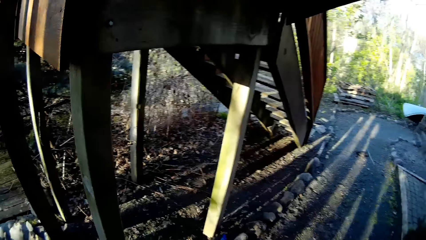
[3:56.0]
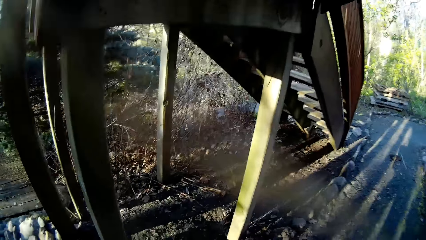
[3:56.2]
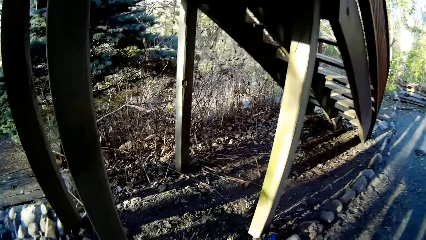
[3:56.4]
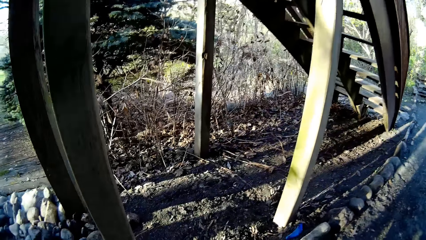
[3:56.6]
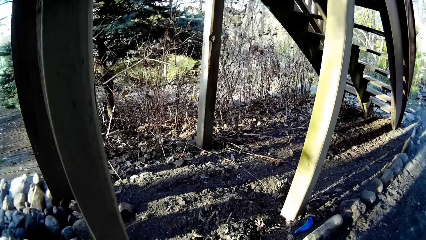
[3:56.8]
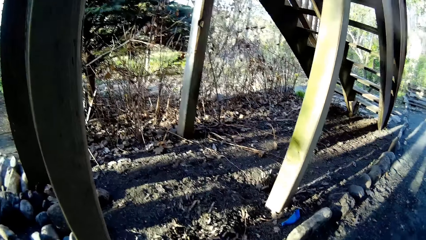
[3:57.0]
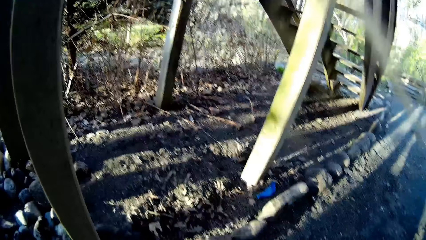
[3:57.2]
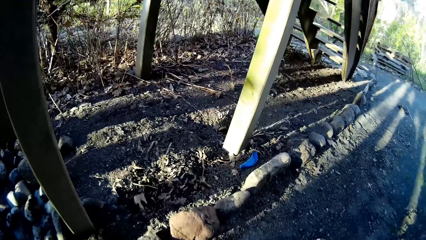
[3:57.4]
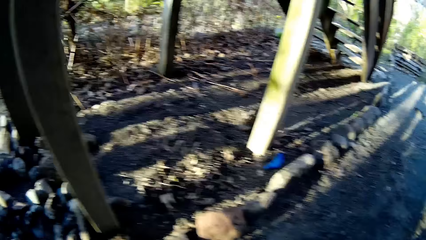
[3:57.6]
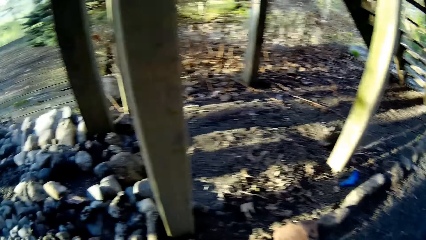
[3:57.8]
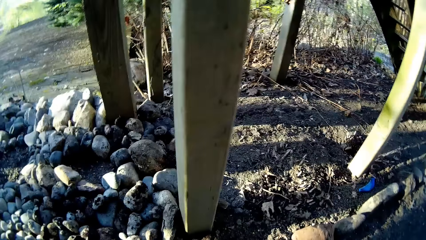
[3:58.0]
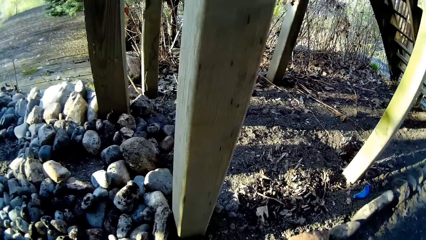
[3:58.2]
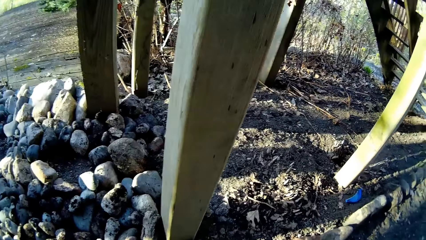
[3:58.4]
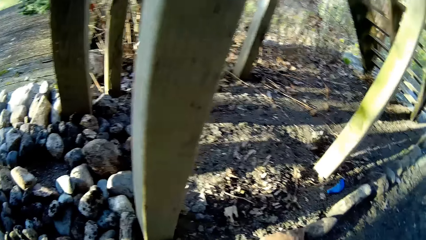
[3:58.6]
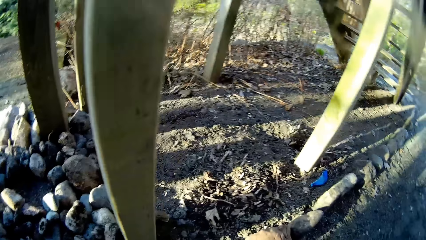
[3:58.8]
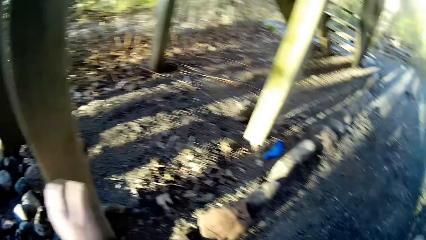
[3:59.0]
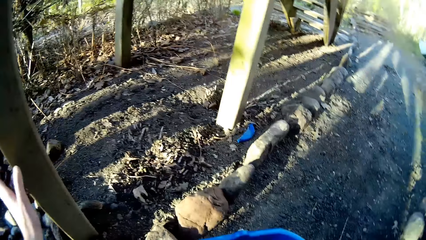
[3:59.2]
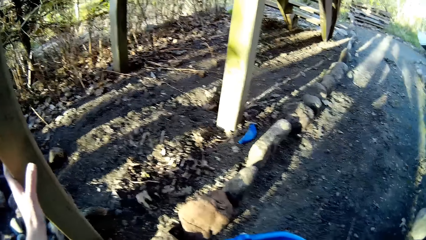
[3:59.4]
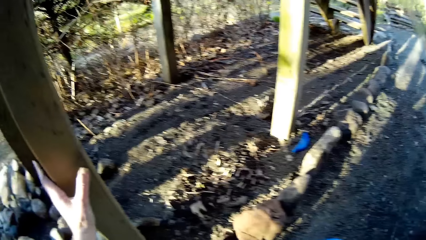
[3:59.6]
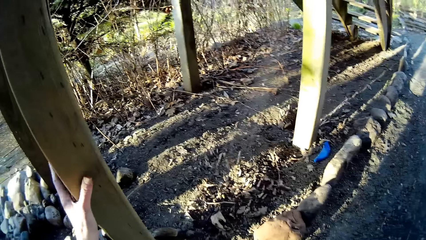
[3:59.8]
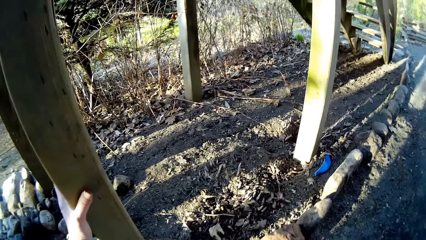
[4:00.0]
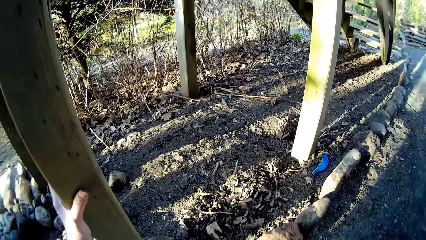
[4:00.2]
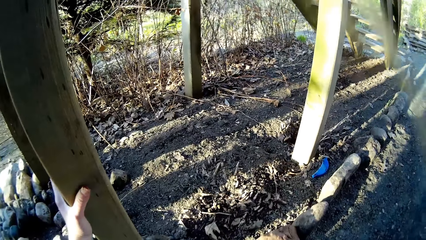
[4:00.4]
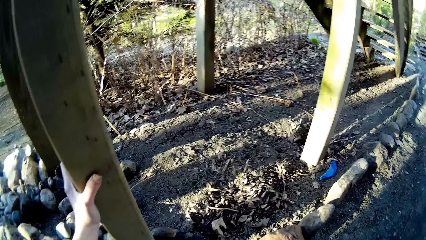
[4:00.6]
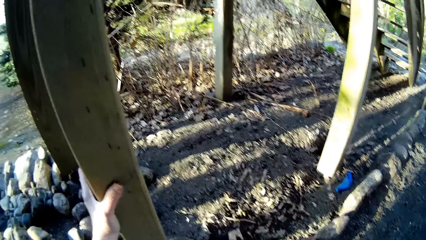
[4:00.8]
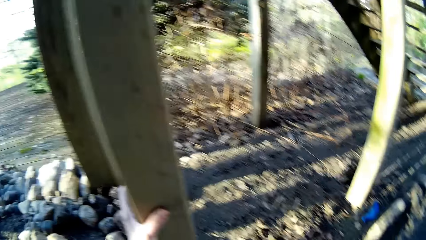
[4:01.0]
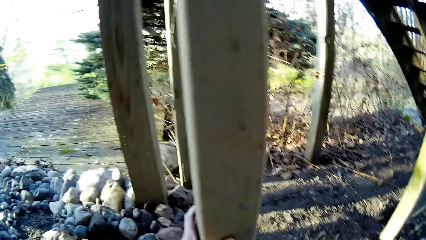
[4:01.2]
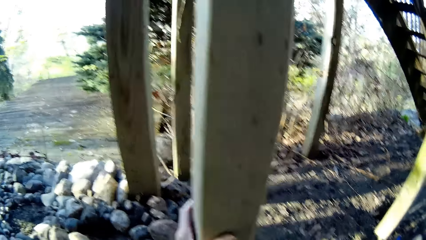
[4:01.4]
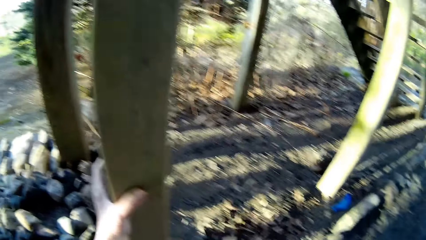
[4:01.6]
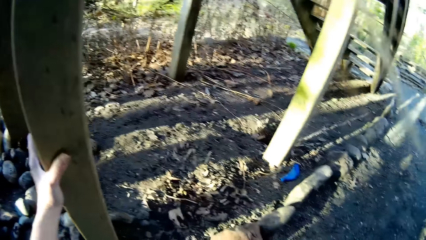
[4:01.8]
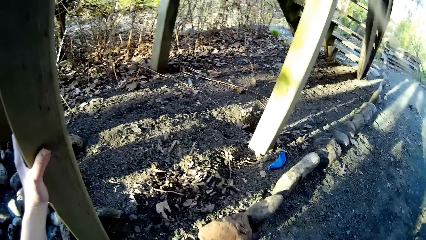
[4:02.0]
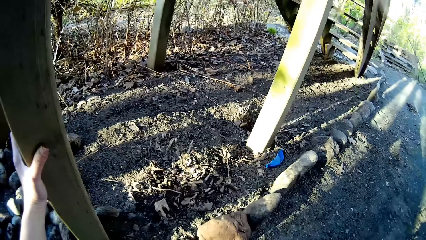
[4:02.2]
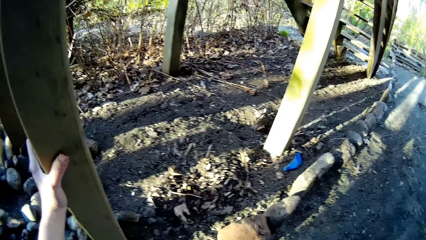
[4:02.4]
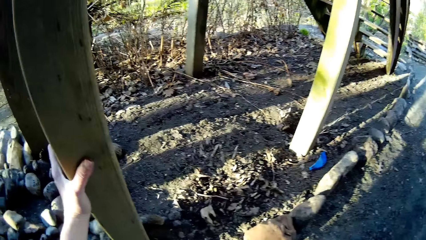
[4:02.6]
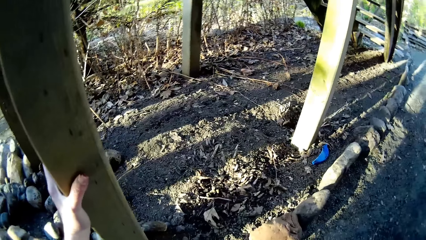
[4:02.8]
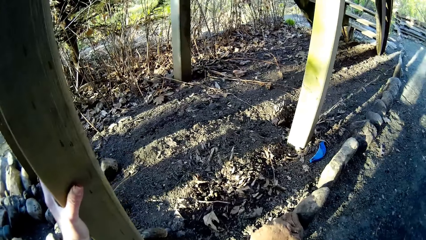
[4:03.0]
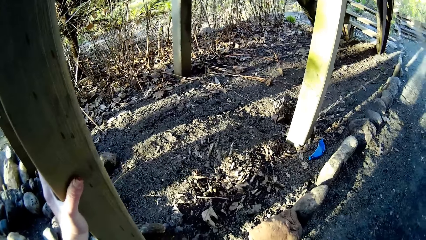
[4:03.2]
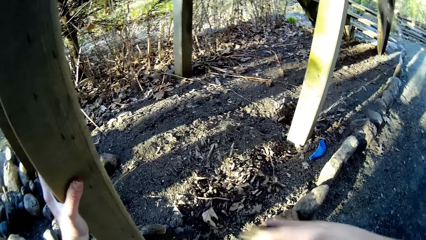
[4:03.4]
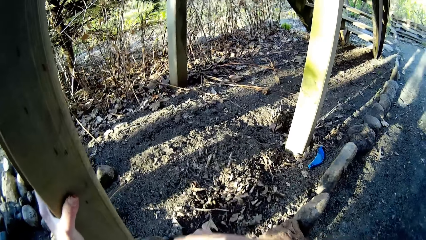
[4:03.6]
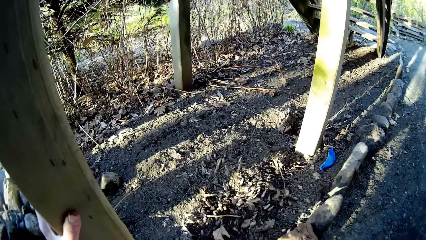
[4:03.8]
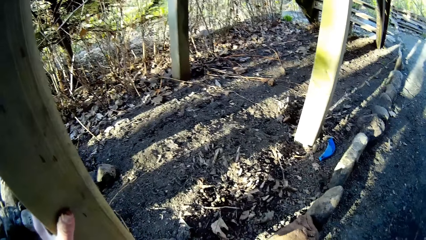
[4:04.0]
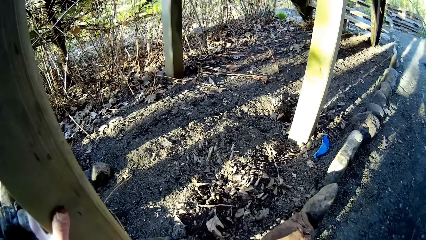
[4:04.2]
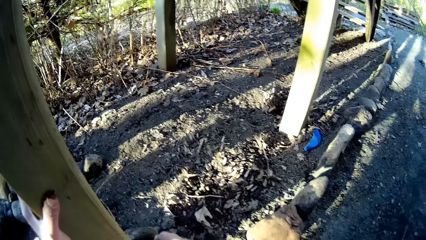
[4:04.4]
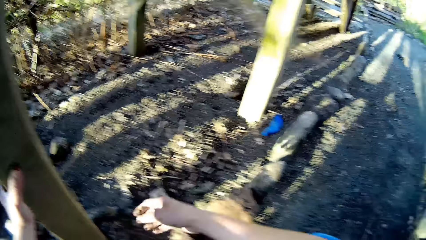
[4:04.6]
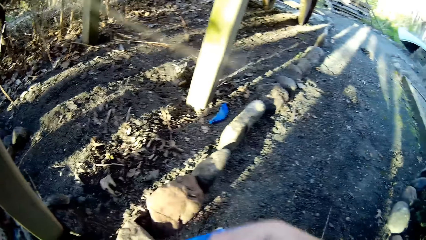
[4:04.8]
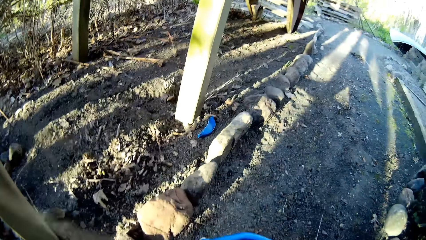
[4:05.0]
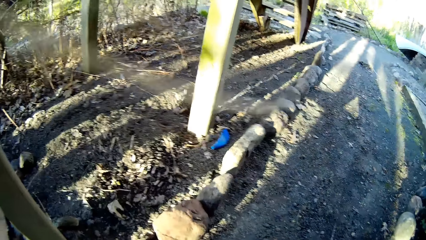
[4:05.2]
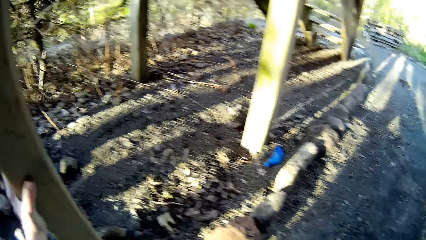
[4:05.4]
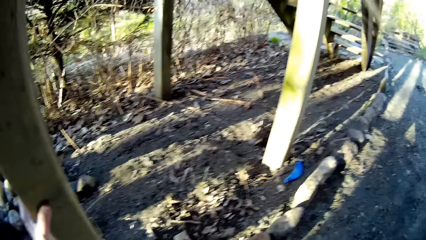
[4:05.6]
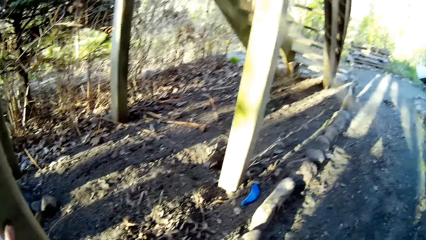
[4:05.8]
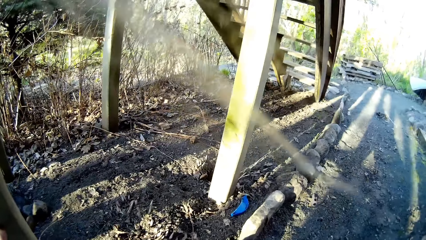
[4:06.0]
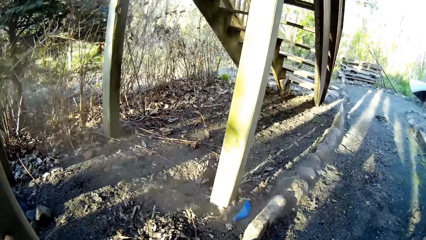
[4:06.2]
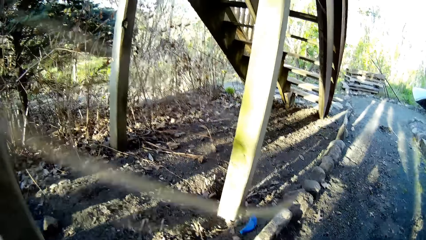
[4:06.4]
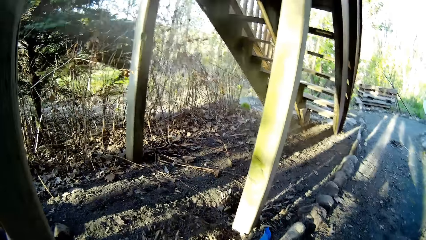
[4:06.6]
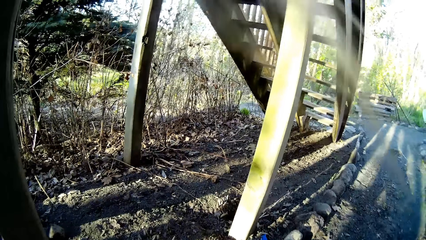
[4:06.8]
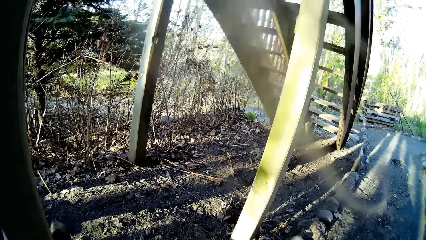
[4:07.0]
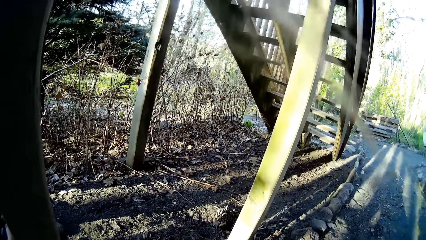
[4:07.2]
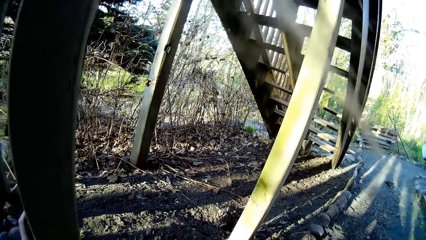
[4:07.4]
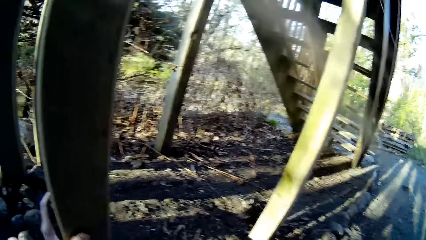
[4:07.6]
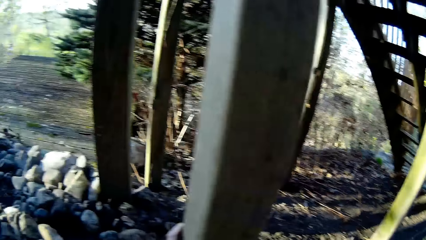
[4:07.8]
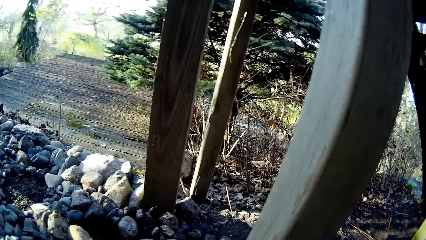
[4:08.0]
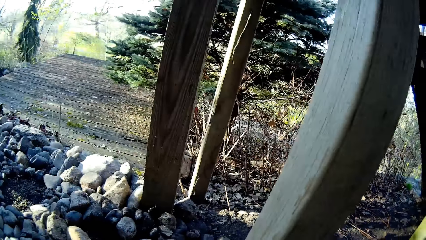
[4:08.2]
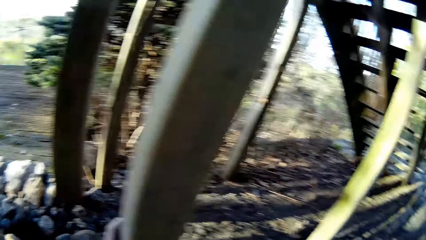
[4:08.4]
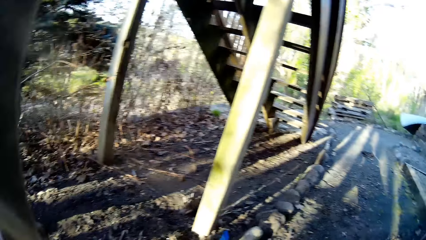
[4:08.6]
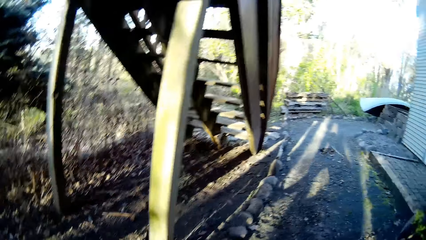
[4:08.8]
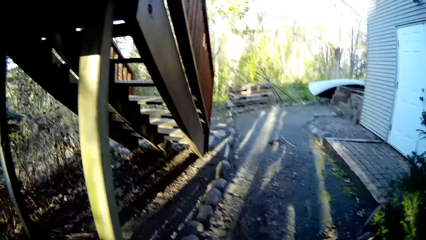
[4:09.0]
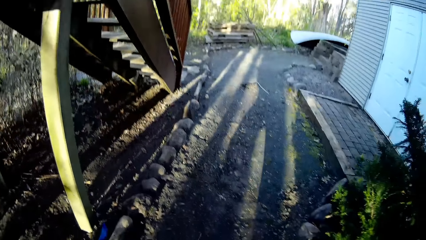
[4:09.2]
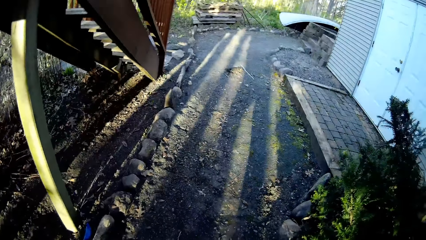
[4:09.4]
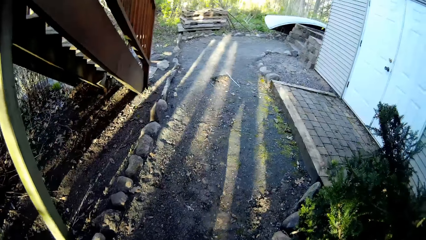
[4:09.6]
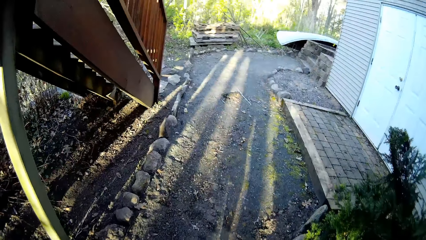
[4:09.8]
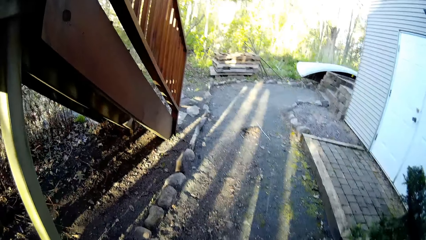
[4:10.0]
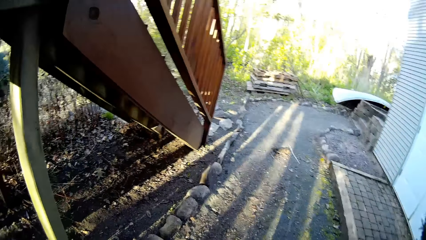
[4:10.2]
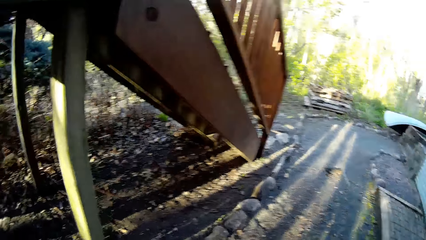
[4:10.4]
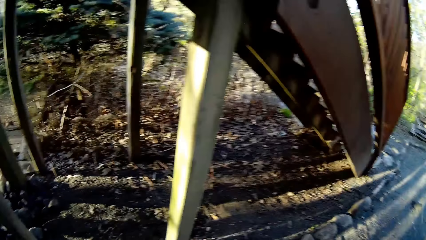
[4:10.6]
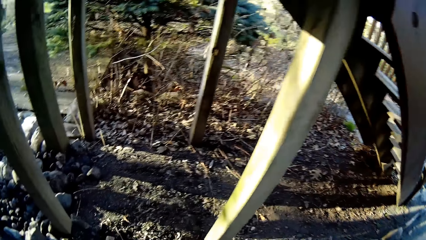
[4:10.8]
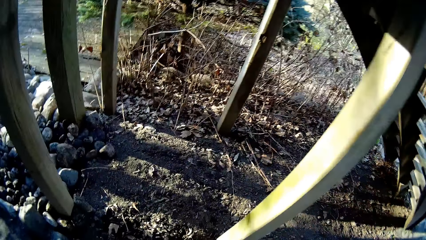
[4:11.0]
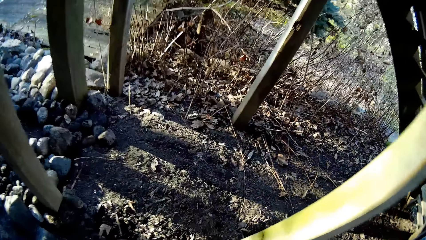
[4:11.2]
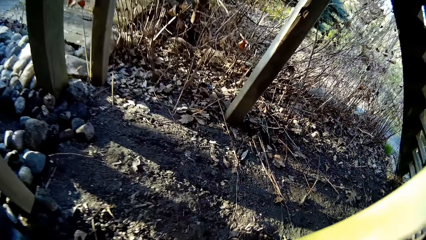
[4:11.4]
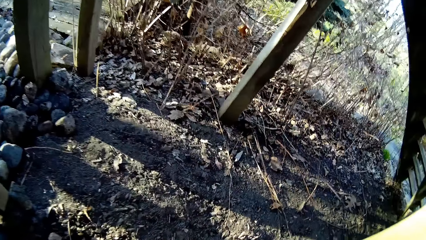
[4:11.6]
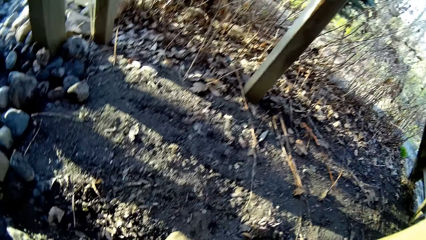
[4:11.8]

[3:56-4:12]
The camera wearer places her left hand on a wooden pole. She places a stone on the ground with her right hand. She moves her right hand.
